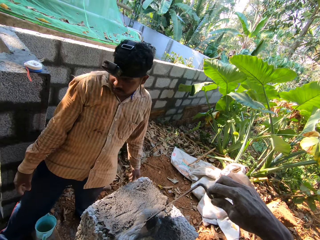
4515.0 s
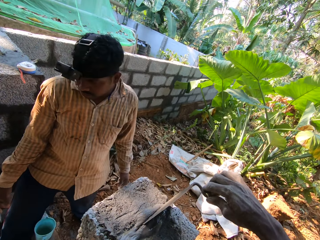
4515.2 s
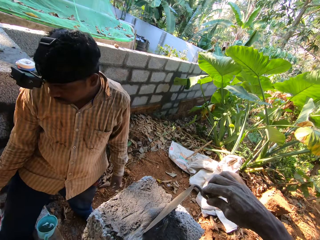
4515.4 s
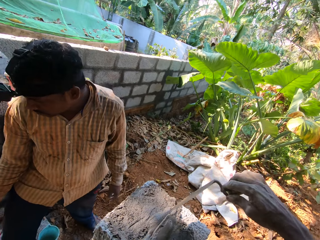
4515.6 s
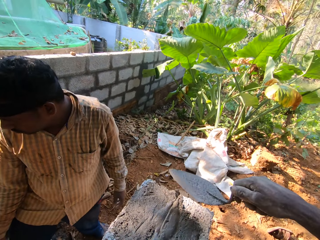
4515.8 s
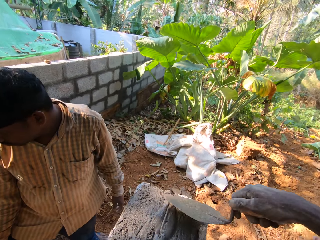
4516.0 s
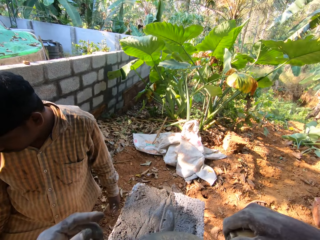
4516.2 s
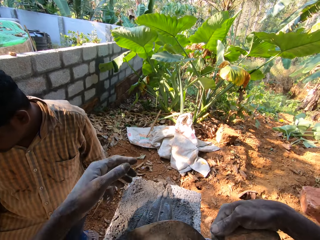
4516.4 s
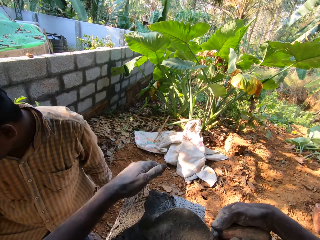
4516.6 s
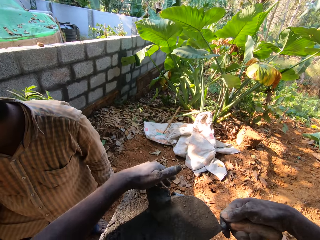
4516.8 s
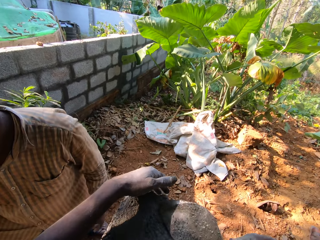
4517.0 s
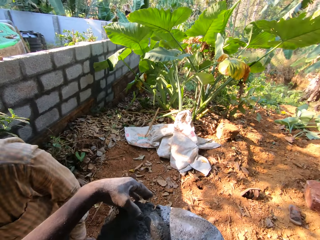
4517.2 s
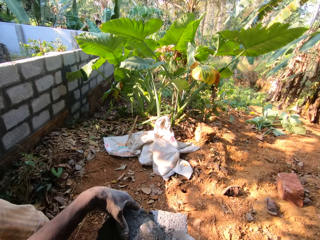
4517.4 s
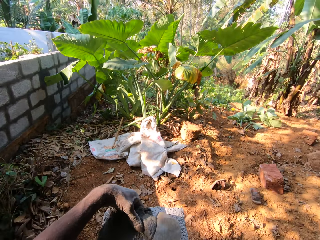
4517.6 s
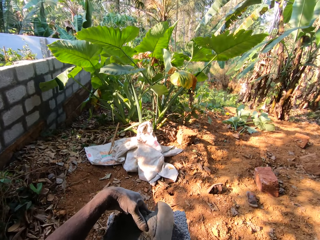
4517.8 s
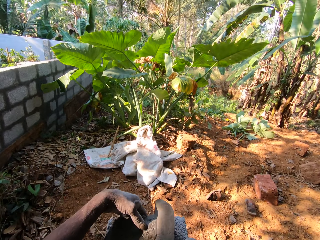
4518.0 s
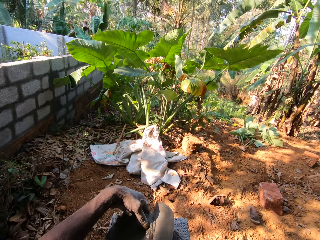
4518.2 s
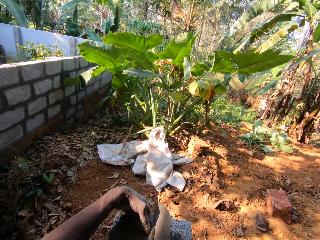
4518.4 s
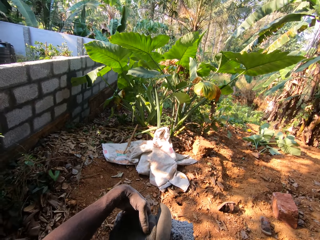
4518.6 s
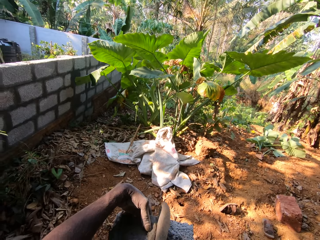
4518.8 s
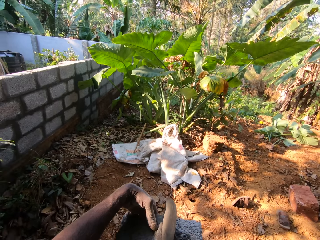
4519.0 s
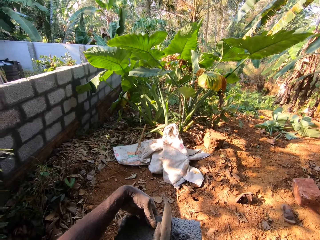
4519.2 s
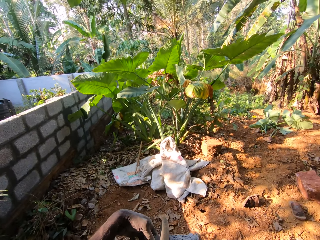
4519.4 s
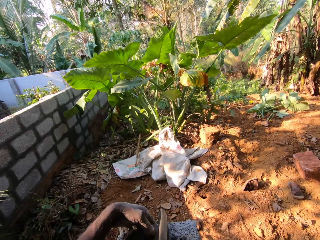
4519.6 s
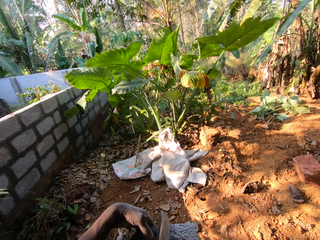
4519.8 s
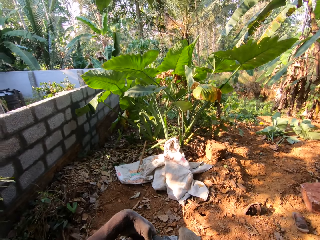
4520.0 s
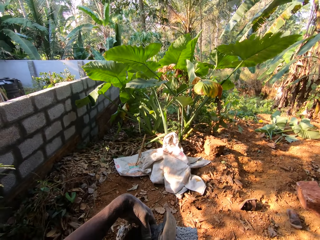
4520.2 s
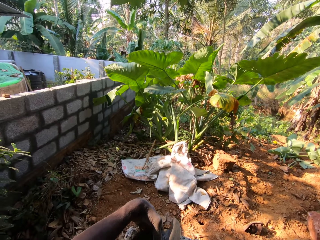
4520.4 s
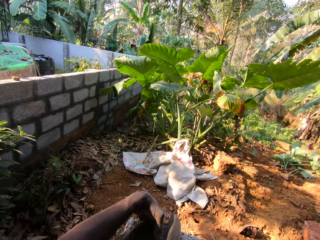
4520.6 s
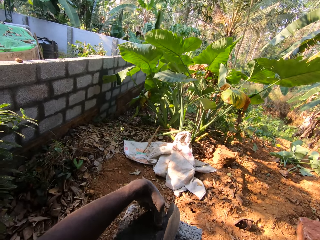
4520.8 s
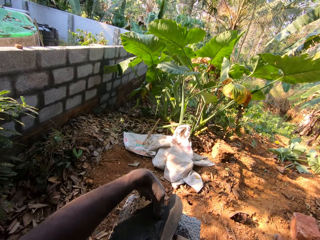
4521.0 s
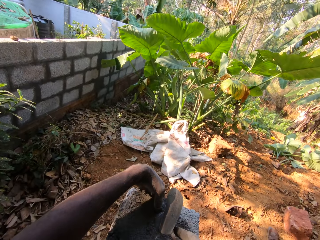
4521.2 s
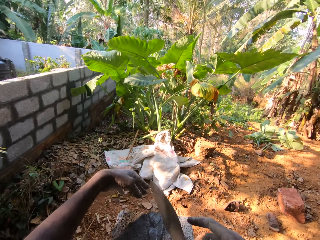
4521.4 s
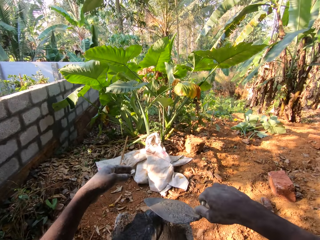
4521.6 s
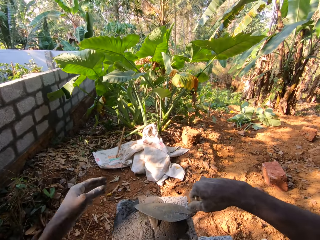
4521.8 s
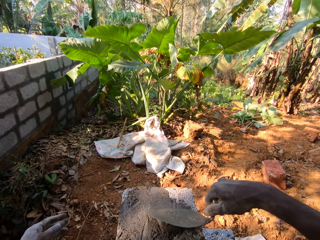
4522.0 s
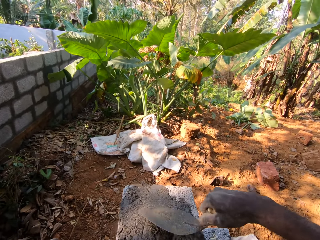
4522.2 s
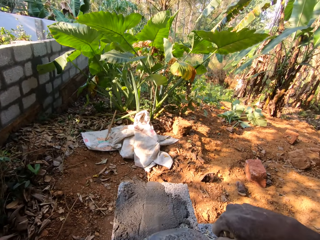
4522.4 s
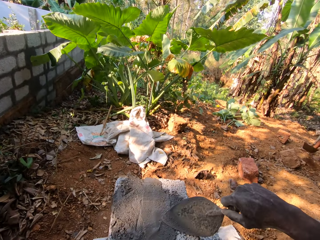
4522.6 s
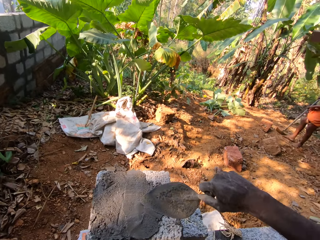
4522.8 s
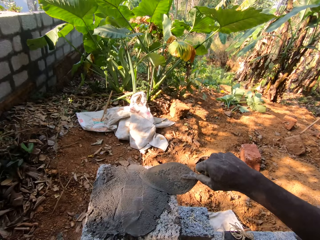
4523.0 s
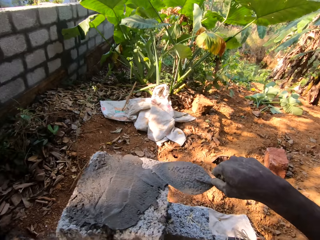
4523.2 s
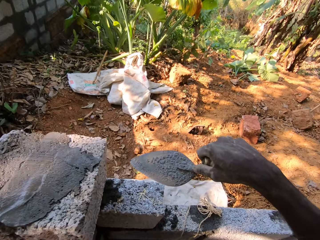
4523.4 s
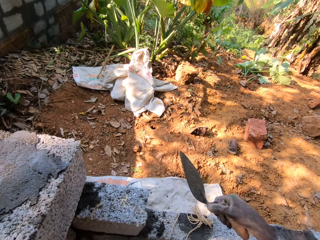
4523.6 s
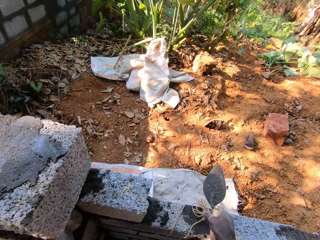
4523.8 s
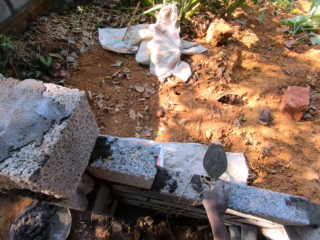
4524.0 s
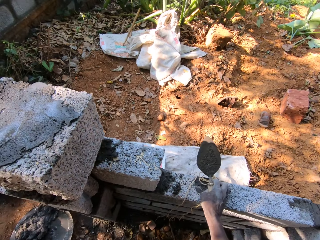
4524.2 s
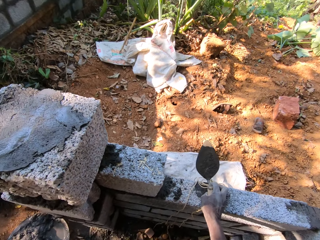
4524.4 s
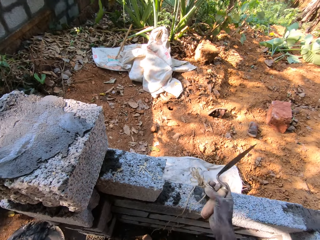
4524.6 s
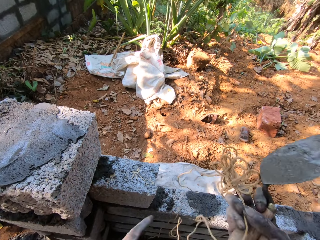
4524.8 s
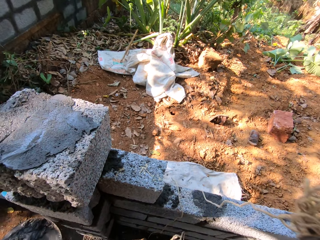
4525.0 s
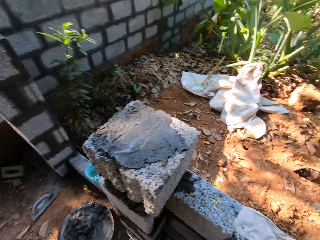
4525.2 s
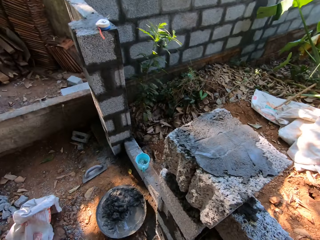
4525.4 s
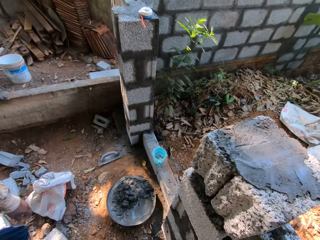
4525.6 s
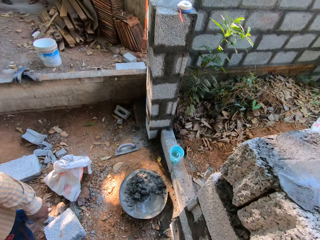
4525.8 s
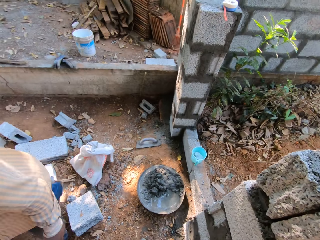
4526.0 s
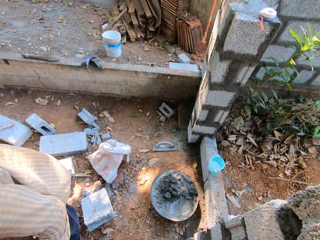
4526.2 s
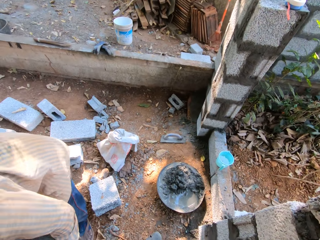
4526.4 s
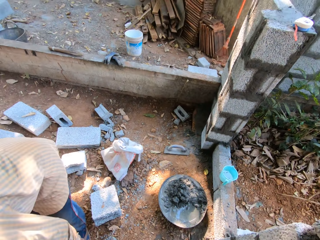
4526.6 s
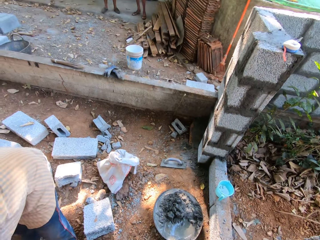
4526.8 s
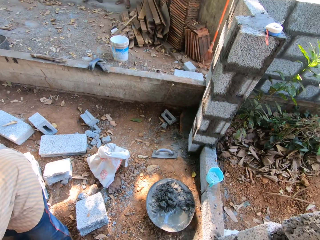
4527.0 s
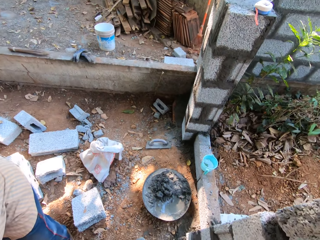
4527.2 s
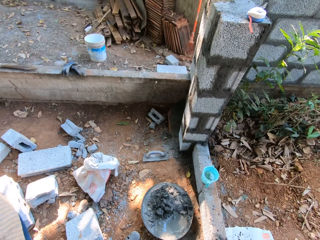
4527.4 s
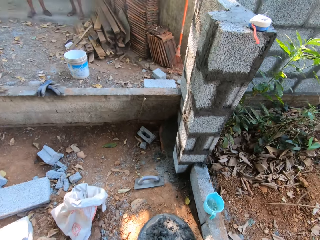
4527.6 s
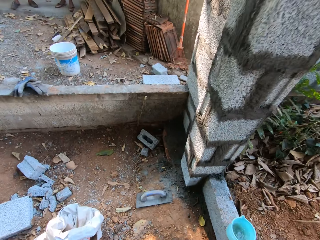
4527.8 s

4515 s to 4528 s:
The camera wearer picks up a rope on the fence with his right hand. He turns around the area.

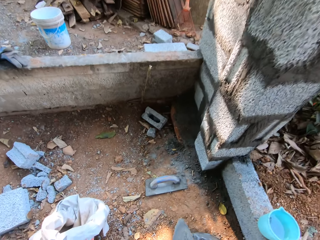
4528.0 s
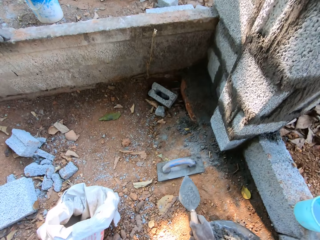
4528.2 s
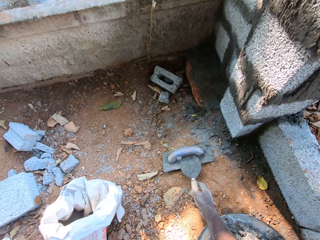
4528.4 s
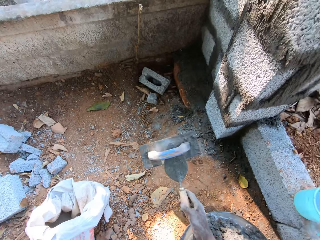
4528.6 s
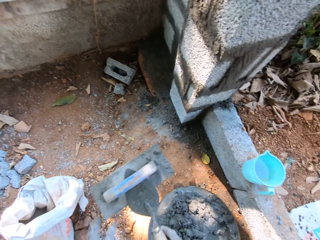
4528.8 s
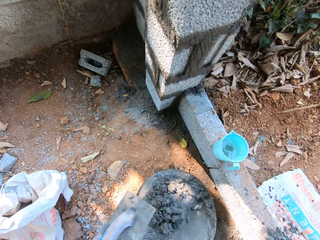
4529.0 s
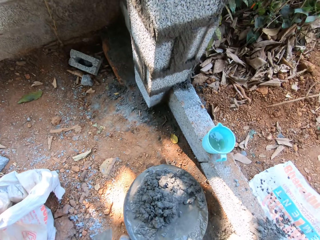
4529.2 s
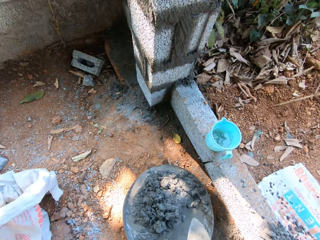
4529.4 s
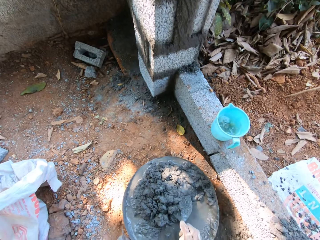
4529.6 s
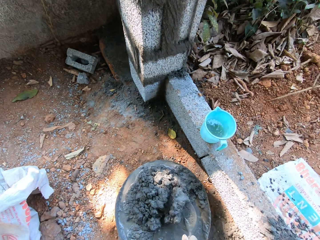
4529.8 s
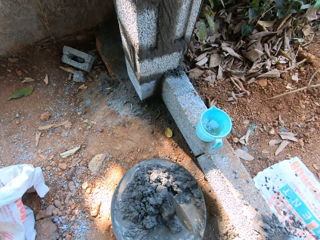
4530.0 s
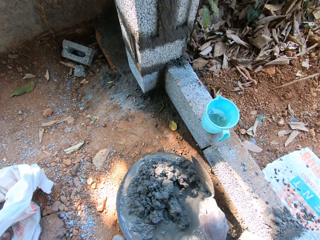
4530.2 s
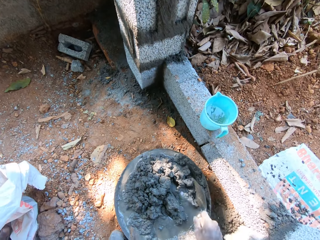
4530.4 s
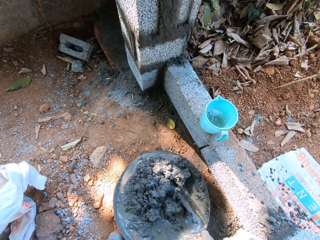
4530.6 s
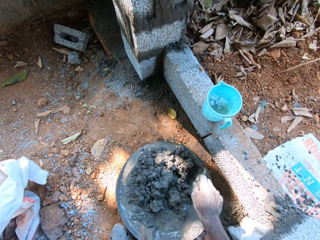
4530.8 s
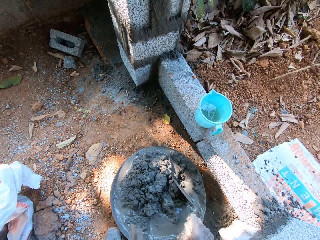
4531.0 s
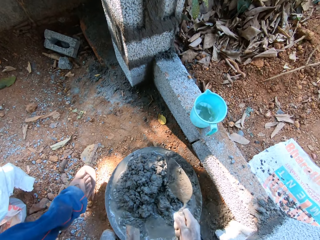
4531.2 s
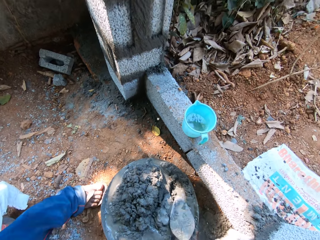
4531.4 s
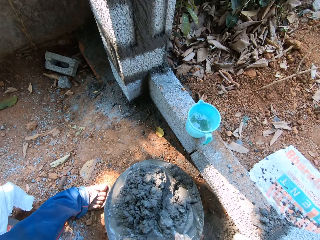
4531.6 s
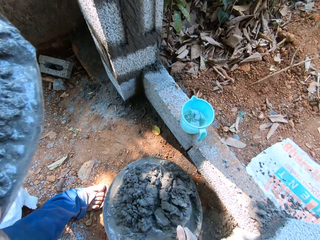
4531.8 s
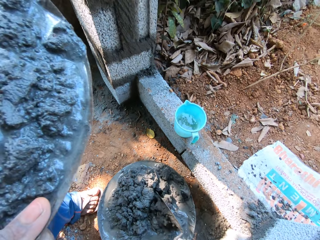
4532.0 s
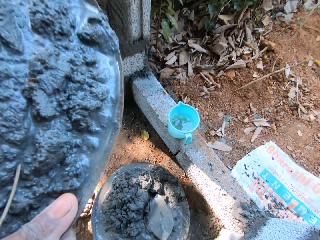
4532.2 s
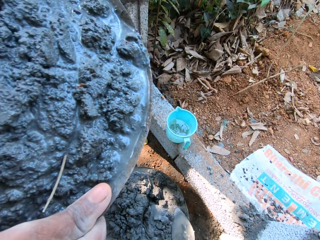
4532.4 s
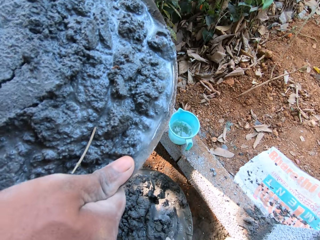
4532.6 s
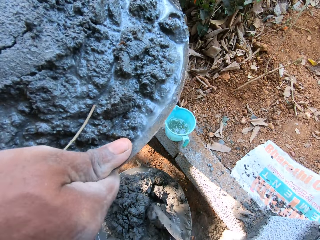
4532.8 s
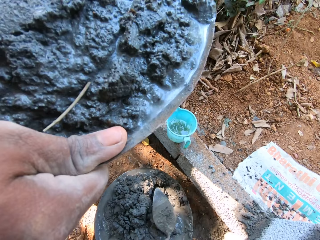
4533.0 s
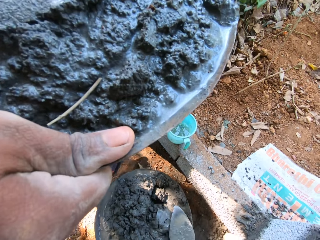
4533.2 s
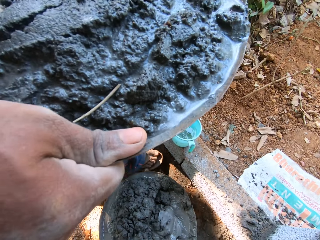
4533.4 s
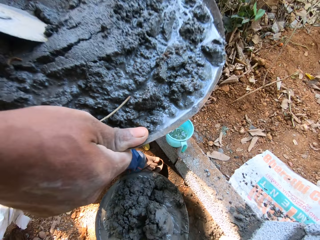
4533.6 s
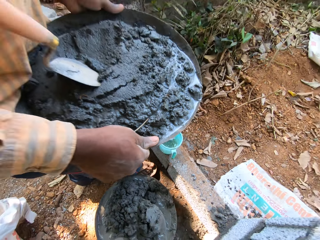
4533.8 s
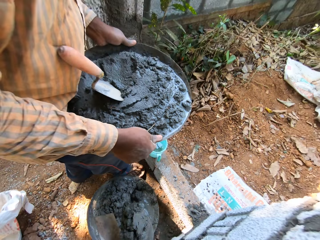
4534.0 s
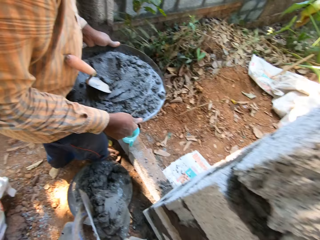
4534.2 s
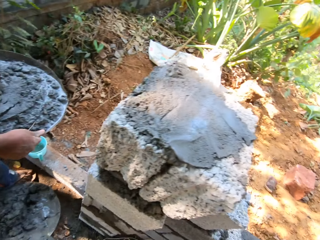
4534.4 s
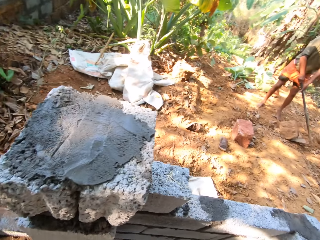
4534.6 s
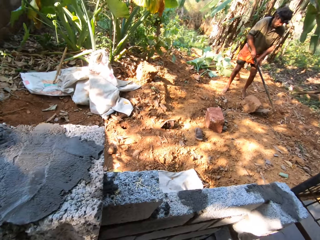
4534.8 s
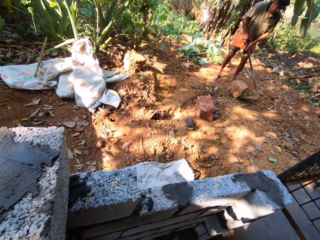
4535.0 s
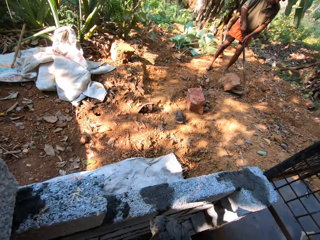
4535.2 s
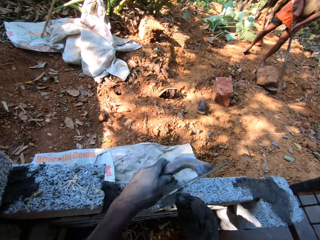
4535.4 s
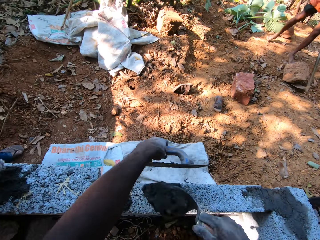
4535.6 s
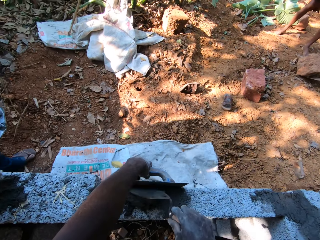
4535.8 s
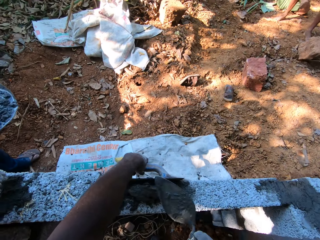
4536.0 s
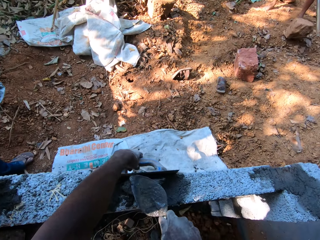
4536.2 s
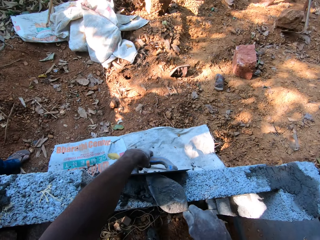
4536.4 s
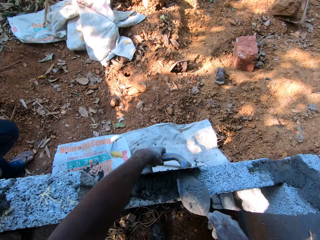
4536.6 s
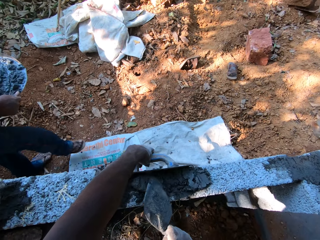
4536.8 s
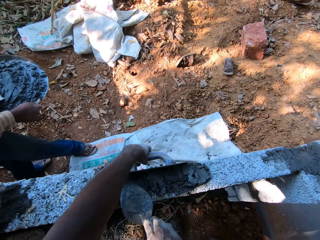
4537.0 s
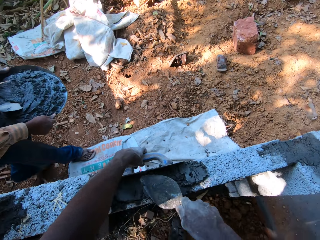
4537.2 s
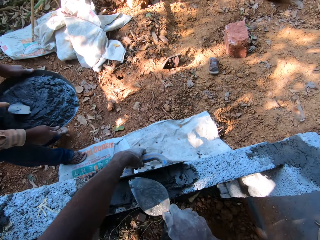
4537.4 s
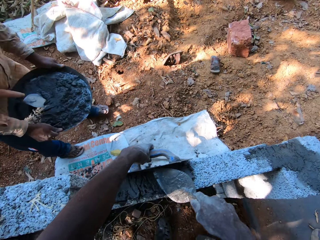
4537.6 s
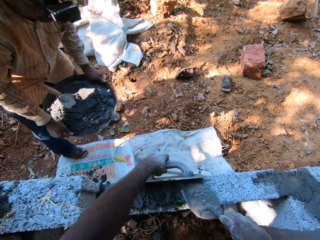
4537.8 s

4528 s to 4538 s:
The camera wearer picks up a metal float on the ground with the brick trowel in his right hand. He collects the metal float from the brick trowel in his right hand with his left hand. He stirs concrete in the pan with the brick trowel in his right hand. The man carries a pan of concrete with both hands. The camera wearer scoops concrete in the pan with the brick trowel in his right hand. He pours concrete on the brick with the brick trowel in his right hand, and places the metal float in his left hand by the fence. He levels concrete with the metal float.
